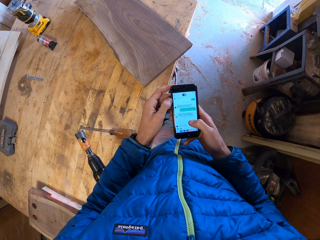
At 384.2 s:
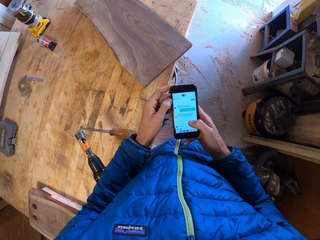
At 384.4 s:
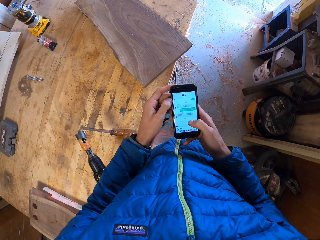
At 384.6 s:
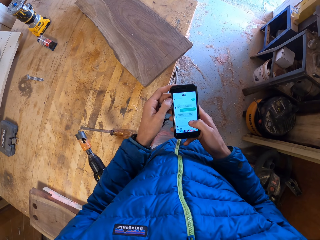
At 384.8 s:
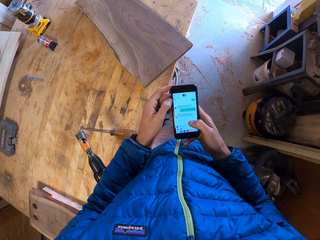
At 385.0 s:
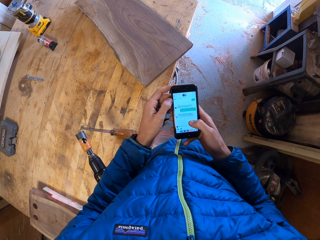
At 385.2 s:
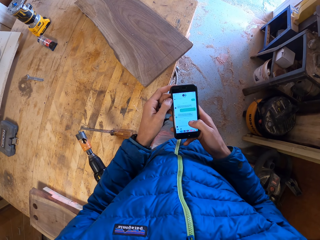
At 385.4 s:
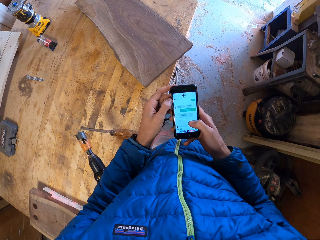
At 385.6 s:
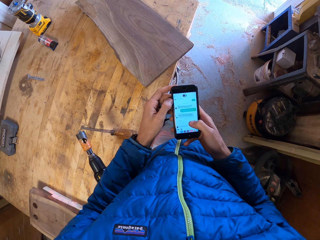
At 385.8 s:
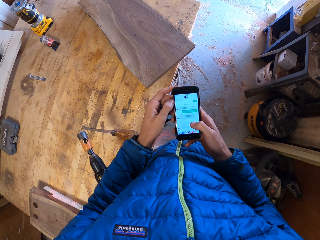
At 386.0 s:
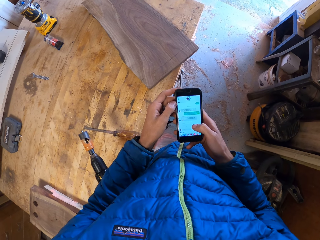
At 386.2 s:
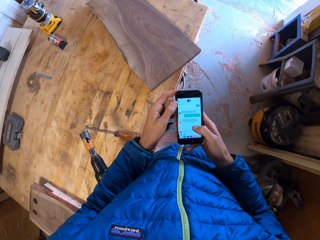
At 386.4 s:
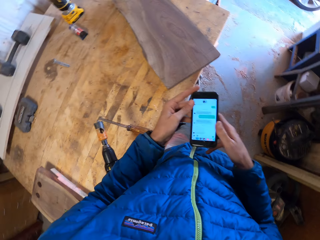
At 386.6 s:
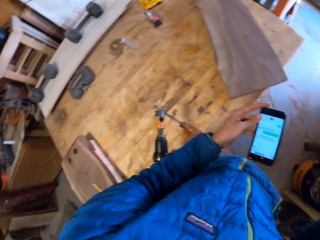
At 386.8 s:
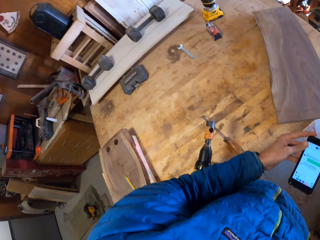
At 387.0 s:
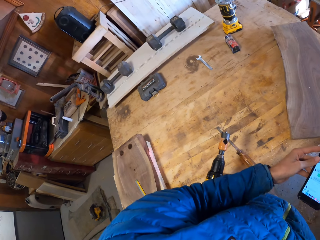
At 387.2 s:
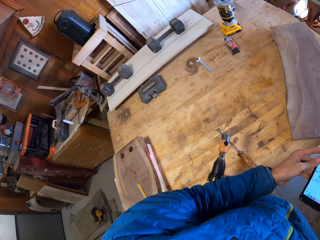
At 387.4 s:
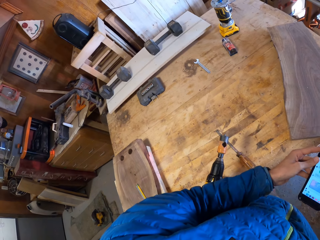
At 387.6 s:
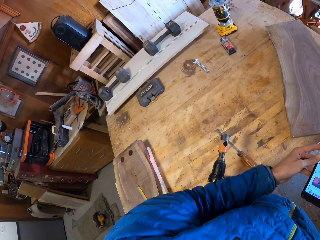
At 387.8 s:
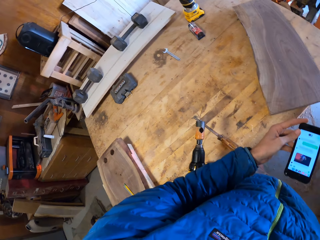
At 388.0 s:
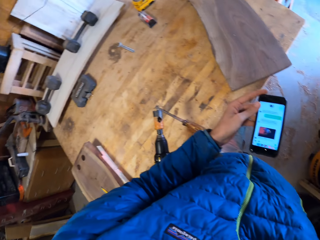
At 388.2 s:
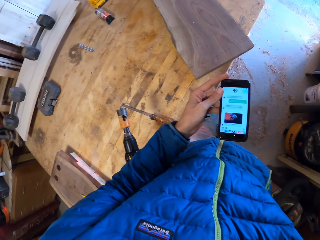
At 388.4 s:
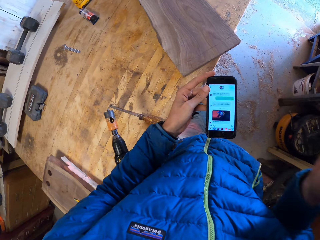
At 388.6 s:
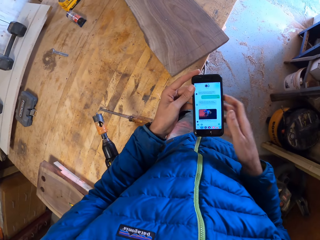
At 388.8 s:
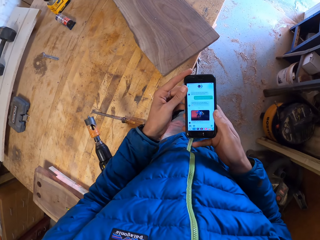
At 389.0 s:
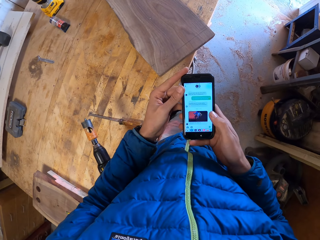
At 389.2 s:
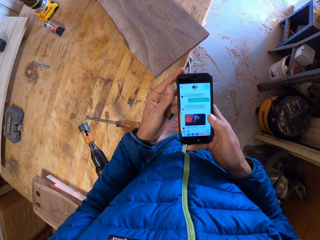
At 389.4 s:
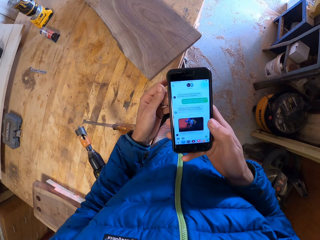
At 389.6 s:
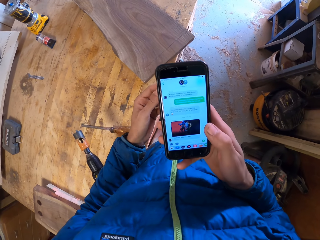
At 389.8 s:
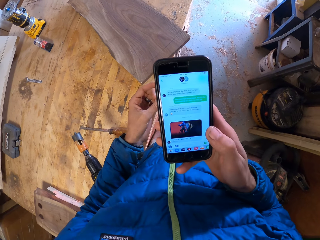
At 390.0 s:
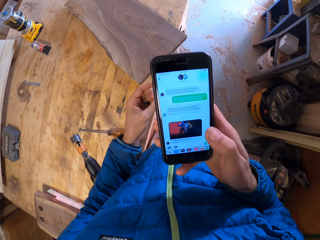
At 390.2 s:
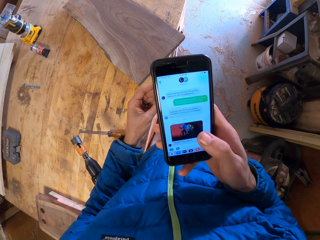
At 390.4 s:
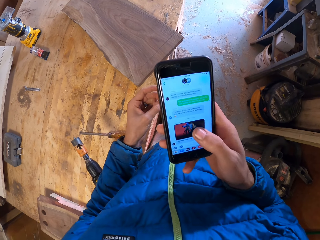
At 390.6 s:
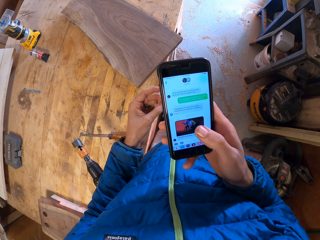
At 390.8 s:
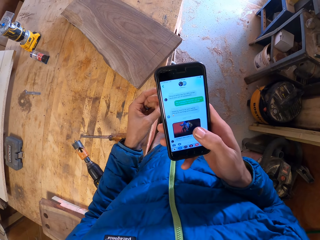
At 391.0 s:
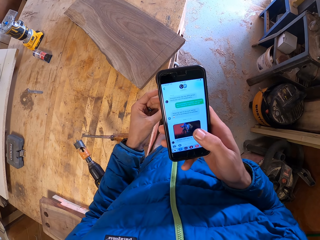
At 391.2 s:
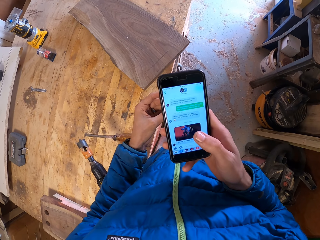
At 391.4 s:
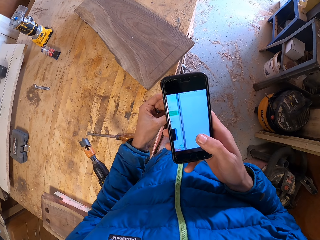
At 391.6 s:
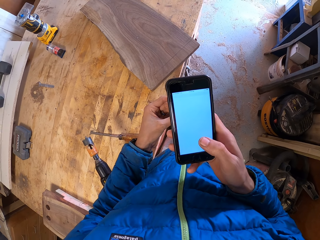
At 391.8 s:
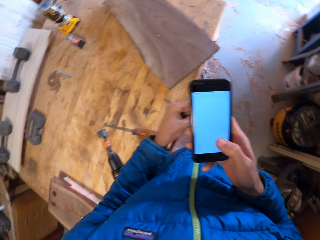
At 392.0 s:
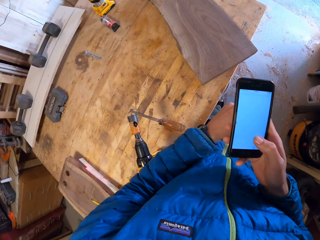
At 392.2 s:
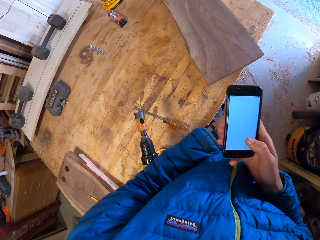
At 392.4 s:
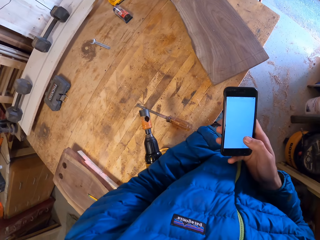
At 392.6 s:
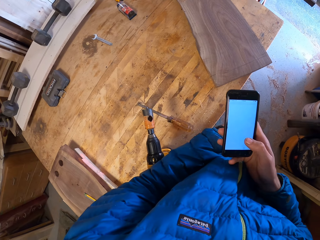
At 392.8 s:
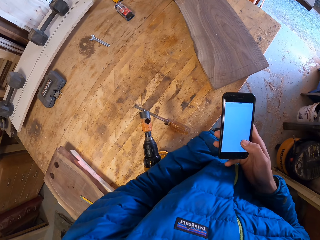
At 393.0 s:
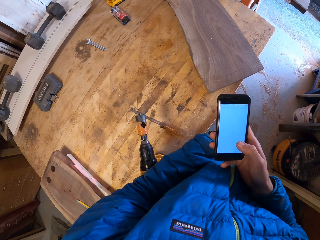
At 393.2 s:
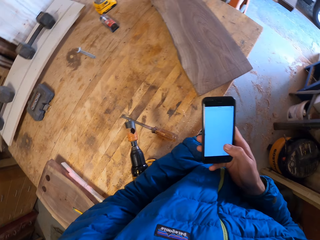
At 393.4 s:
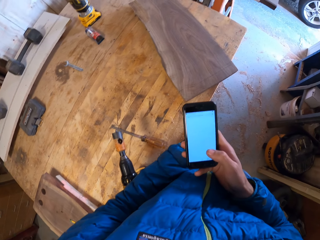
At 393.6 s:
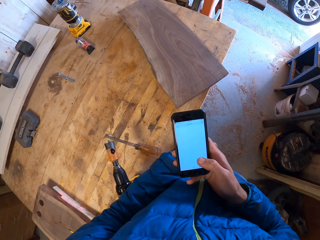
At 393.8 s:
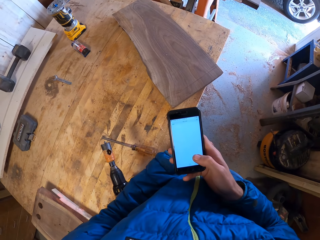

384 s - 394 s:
The camera wearer touches the face. They dial a phone.

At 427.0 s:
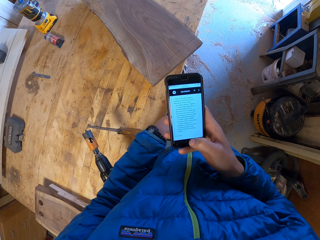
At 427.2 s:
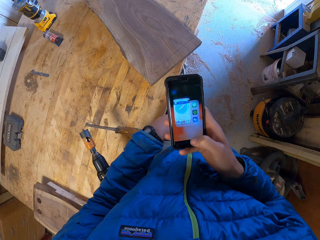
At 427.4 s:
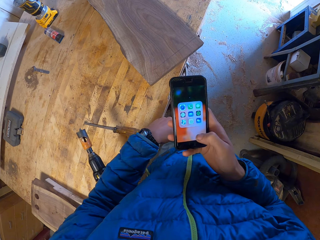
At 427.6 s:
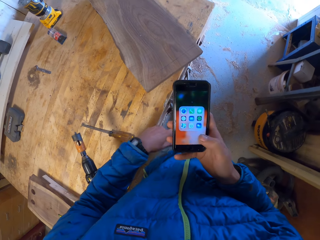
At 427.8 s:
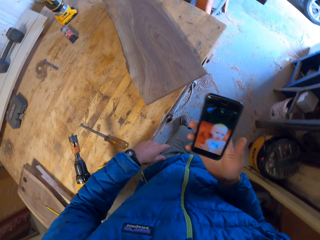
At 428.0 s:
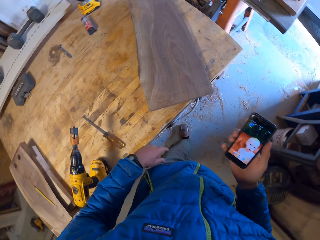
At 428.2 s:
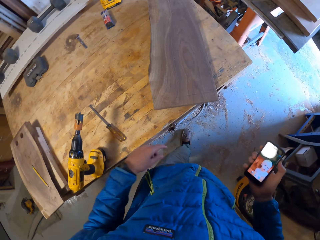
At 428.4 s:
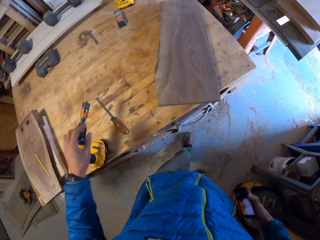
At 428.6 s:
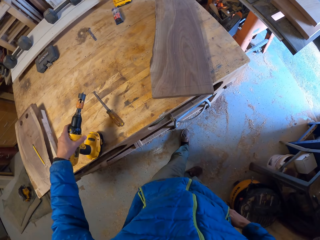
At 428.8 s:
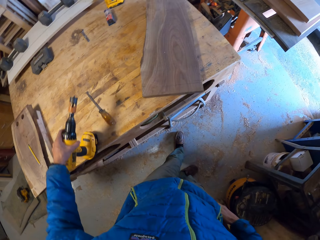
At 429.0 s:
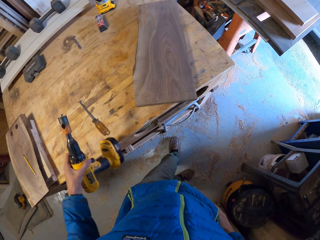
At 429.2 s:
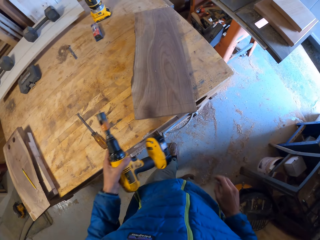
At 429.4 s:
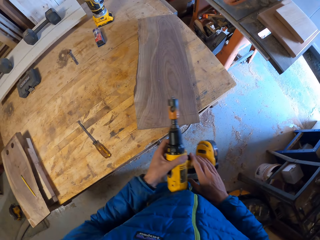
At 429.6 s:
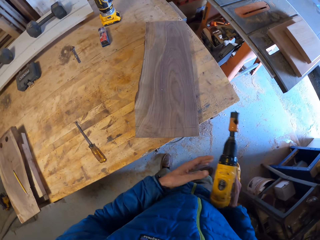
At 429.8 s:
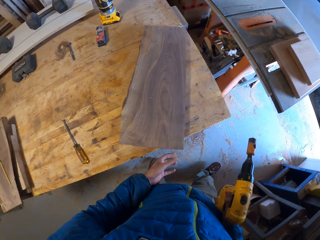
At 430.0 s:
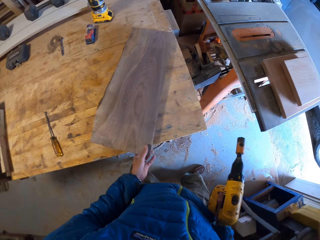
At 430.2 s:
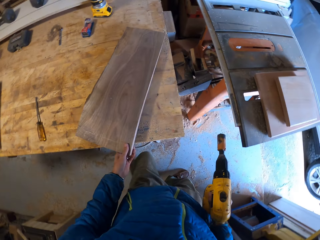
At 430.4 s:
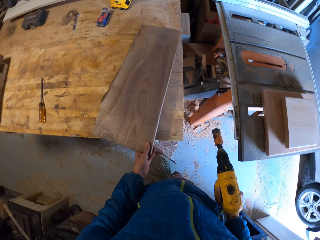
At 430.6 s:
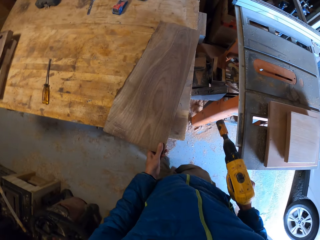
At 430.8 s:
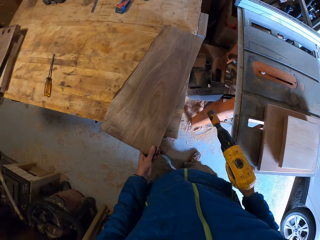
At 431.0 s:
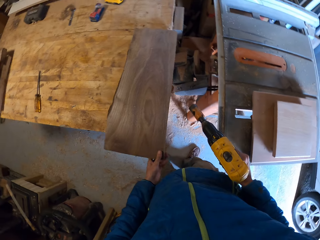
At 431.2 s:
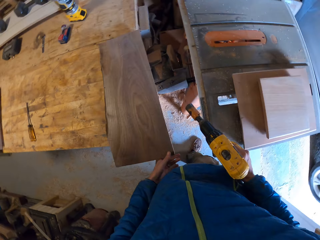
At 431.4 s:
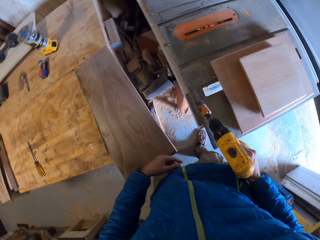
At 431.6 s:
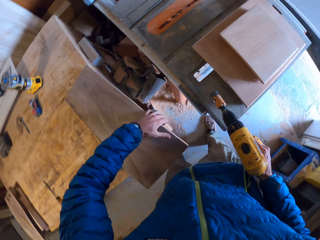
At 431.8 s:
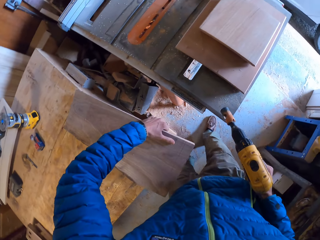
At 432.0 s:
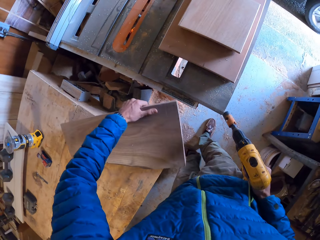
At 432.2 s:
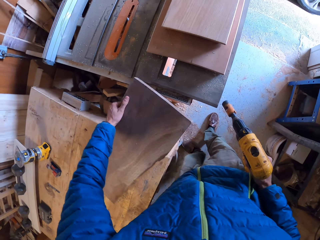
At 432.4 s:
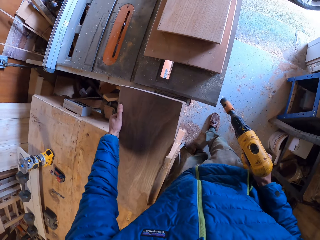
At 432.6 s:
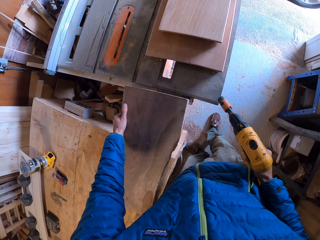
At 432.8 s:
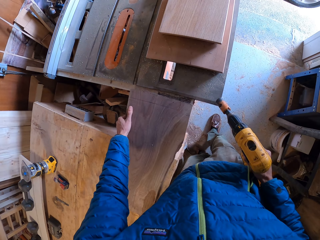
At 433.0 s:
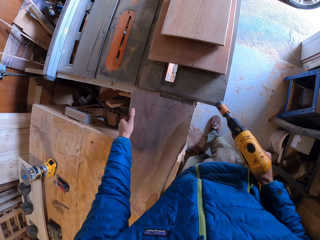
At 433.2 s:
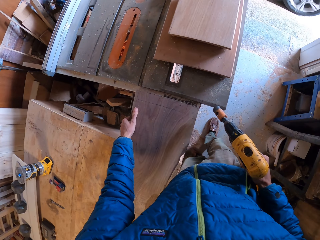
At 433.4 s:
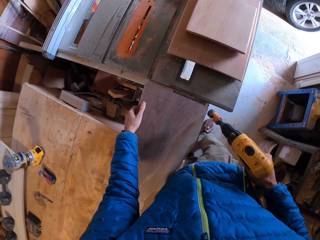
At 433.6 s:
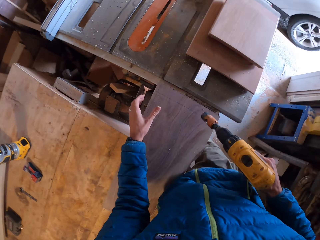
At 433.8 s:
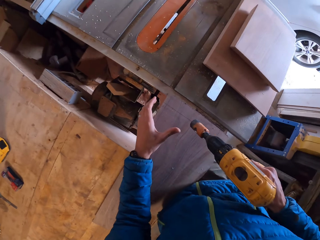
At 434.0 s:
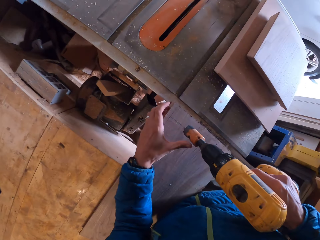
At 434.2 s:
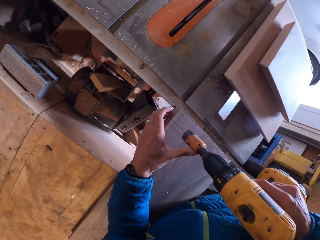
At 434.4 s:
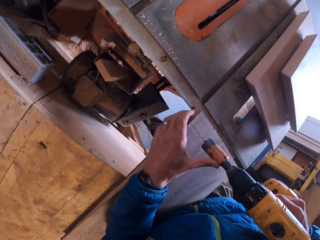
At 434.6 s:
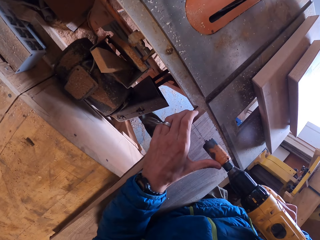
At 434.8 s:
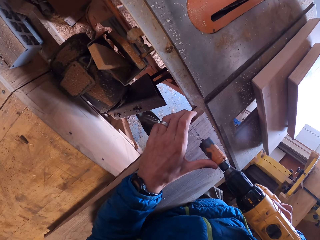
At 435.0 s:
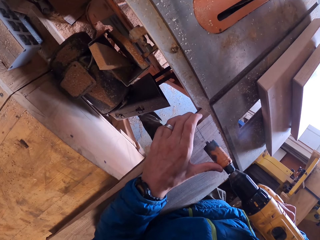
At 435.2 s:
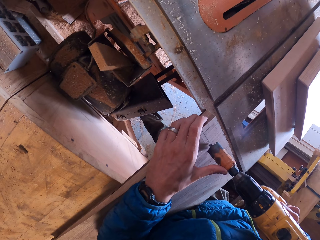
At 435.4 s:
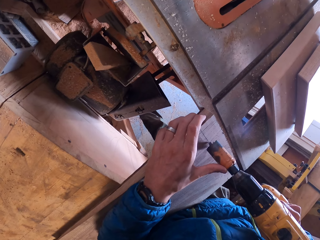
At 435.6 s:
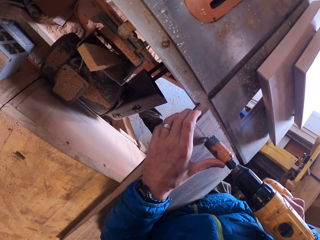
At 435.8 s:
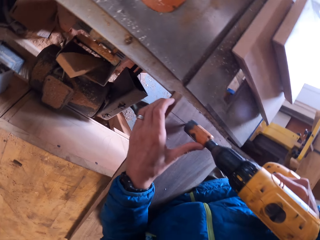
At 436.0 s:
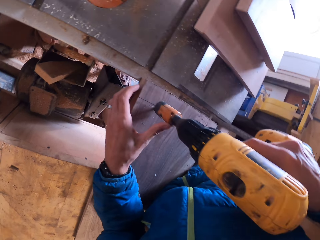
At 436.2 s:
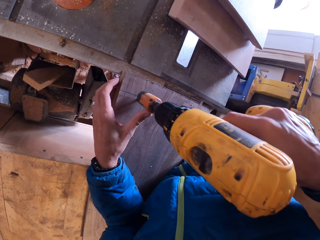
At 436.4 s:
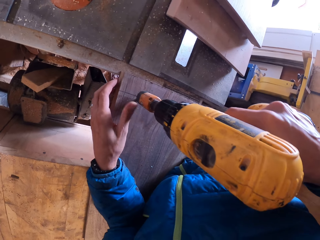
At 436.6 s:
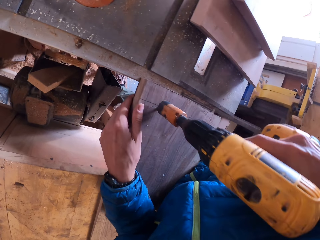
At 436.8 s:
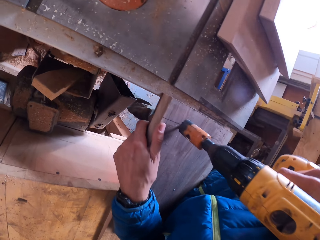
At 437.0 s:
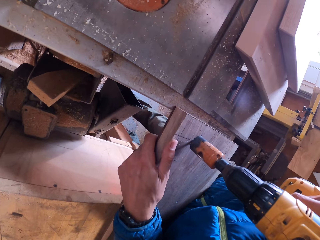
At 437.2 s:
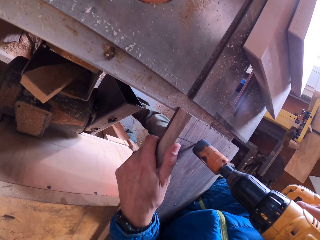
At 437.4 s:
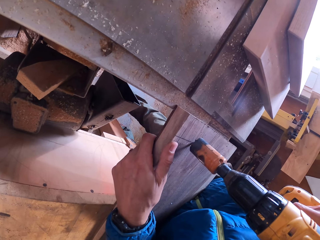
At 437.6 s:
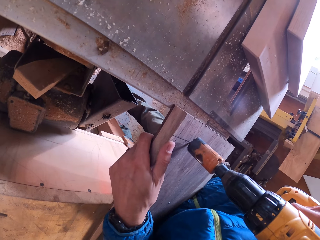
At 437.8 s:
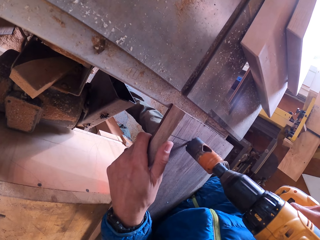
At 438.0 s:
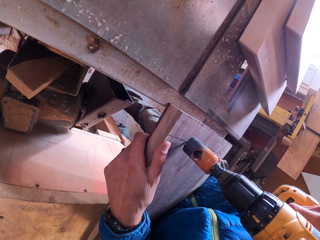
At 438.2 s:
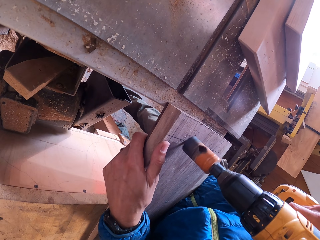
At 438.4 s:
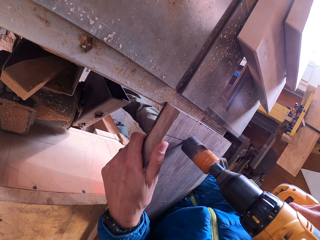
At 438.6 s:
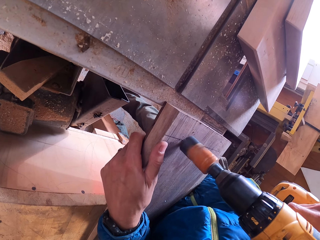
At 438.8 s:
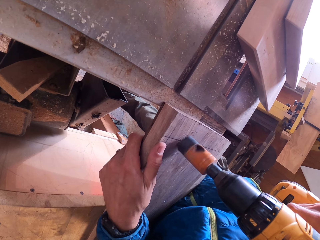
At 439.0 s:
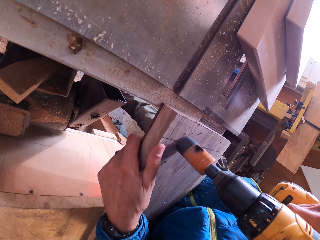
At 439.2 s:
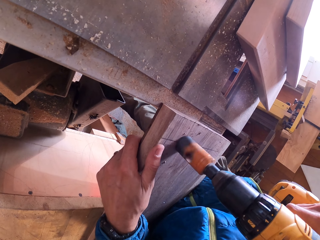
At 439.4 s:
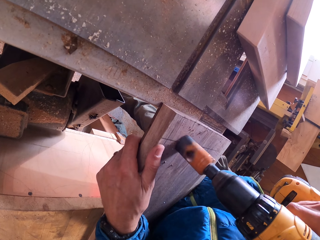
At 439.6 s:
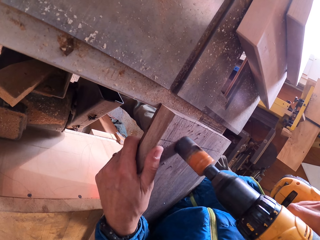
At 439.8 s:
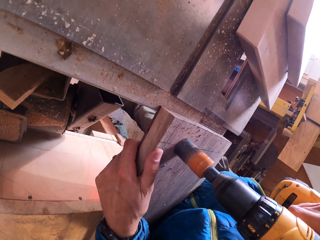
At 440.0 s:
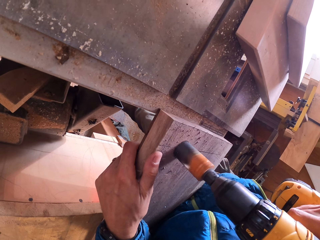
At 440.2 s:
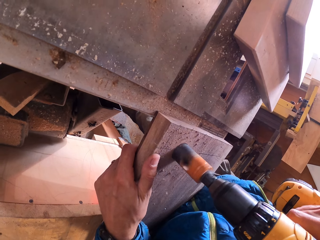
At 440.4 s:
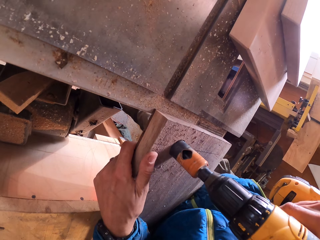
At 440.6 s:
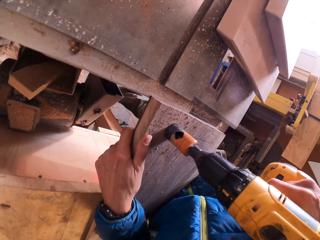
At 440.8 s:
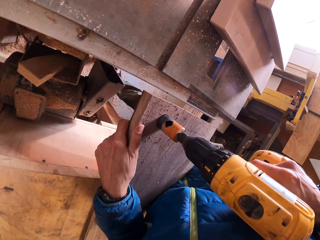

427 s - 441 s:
The camera wearer returns the phone to his pocket with his right hand. He takes the drill from the table with his left hand. He passes the drill to his right hand. He adjusts the wood on the table with his left hand. He turns the wood on the table. He drills a hole on the wood. He holds the wood down with his left hand. He drills the wood with the drill in his hand.
